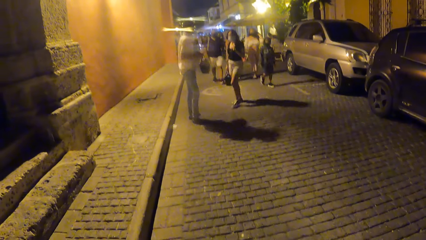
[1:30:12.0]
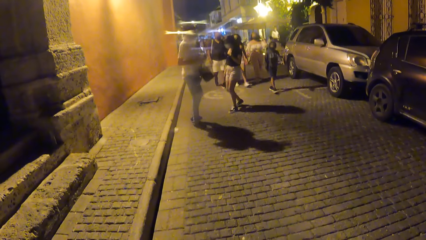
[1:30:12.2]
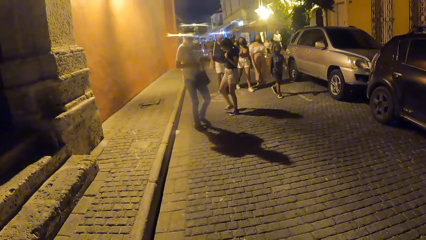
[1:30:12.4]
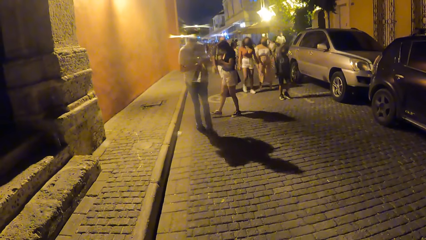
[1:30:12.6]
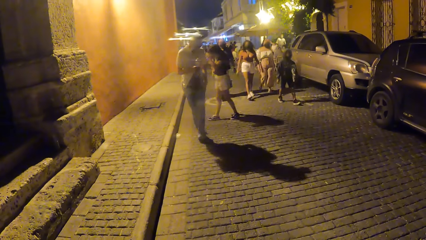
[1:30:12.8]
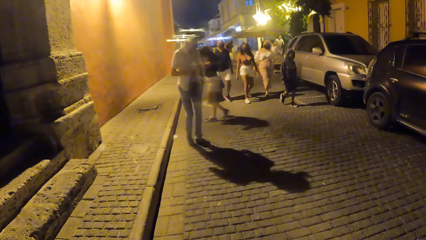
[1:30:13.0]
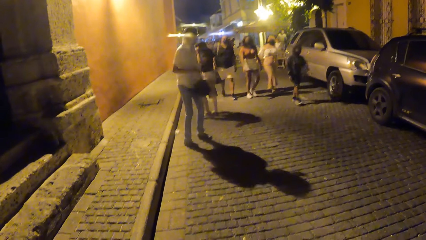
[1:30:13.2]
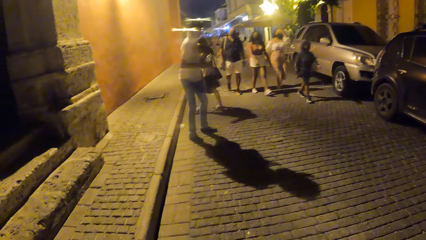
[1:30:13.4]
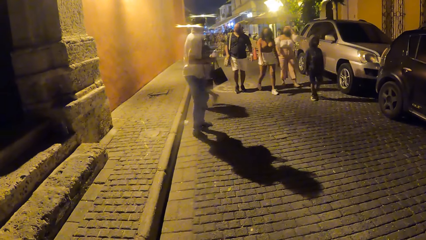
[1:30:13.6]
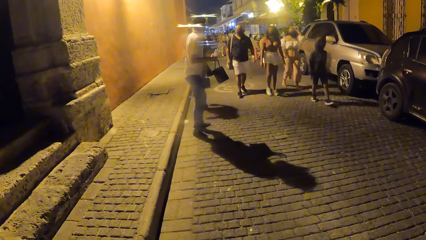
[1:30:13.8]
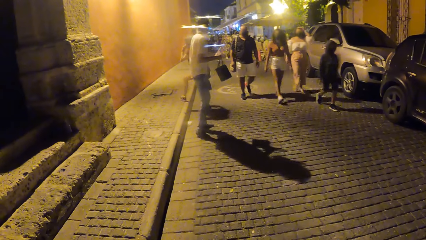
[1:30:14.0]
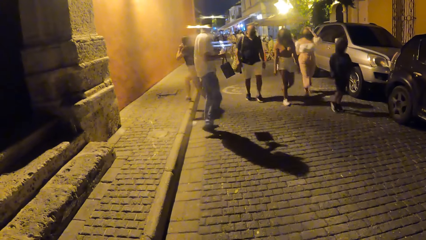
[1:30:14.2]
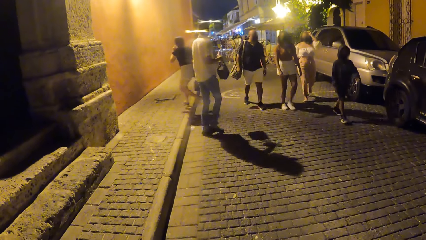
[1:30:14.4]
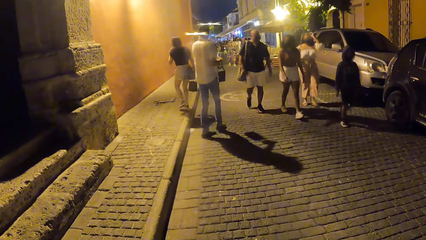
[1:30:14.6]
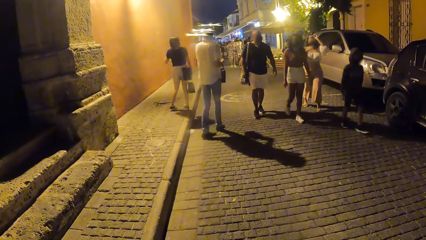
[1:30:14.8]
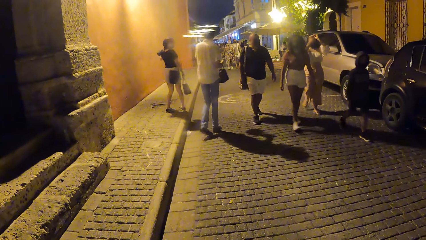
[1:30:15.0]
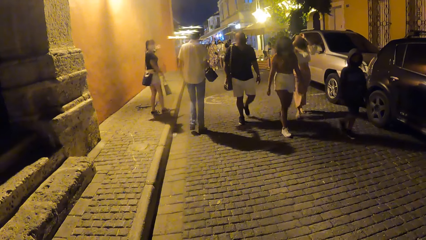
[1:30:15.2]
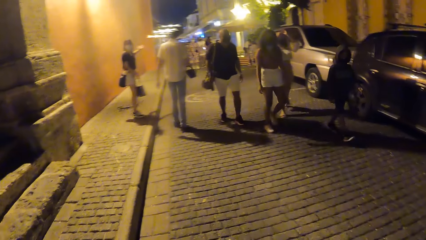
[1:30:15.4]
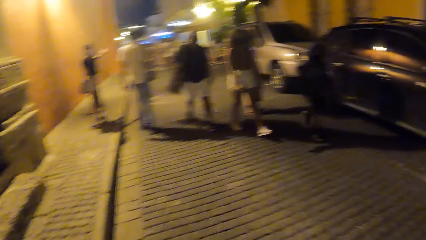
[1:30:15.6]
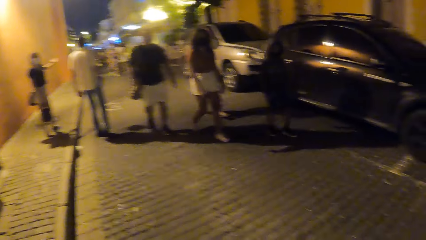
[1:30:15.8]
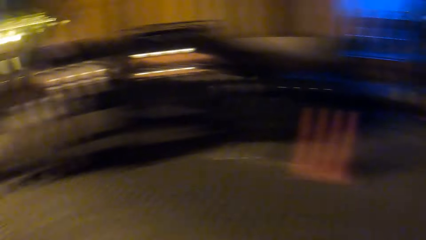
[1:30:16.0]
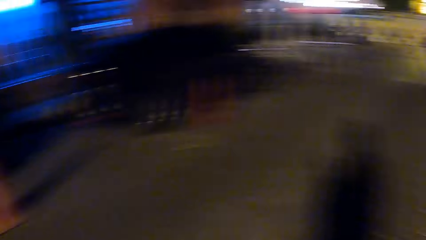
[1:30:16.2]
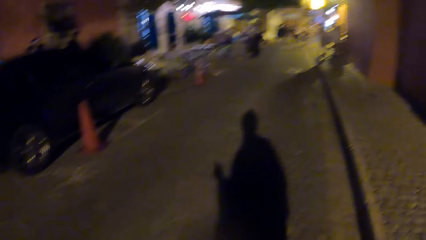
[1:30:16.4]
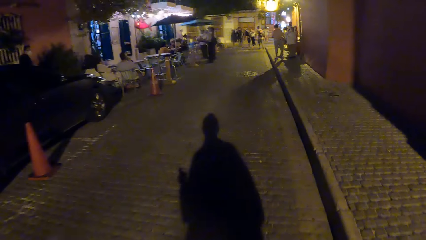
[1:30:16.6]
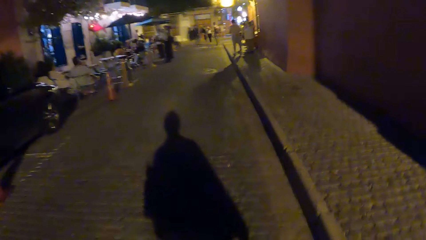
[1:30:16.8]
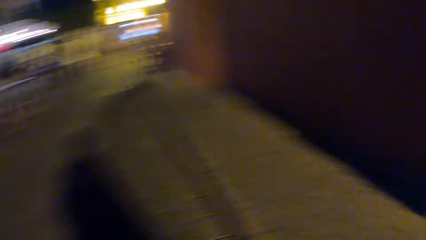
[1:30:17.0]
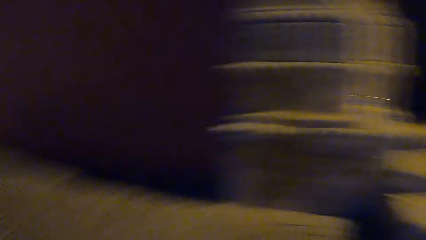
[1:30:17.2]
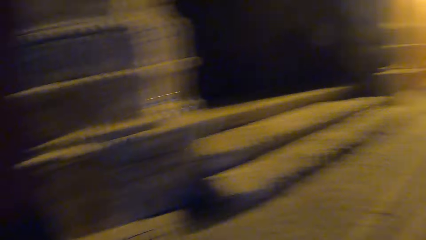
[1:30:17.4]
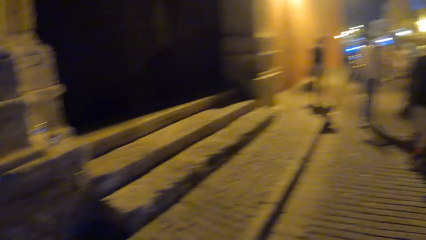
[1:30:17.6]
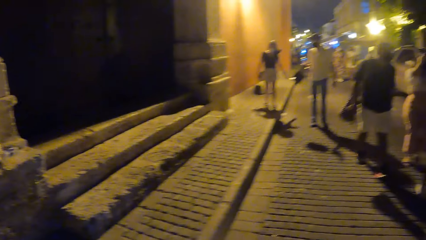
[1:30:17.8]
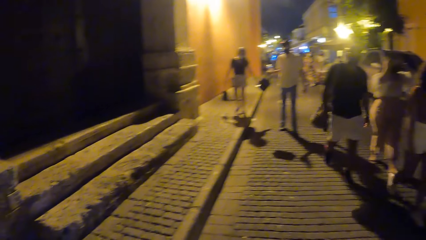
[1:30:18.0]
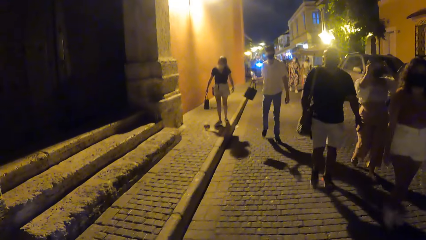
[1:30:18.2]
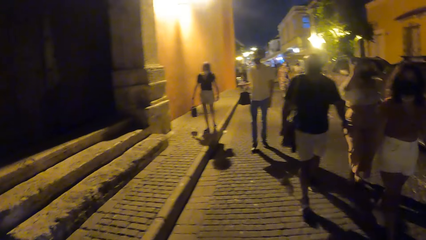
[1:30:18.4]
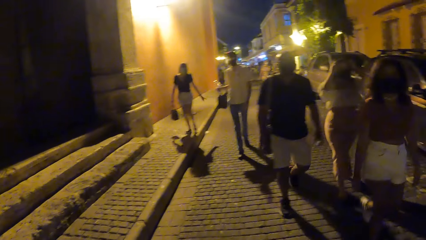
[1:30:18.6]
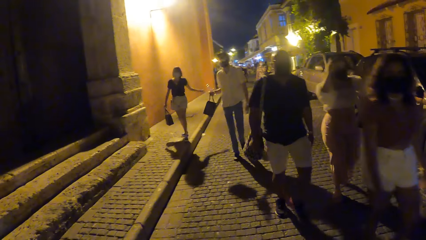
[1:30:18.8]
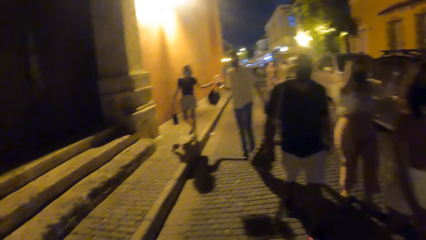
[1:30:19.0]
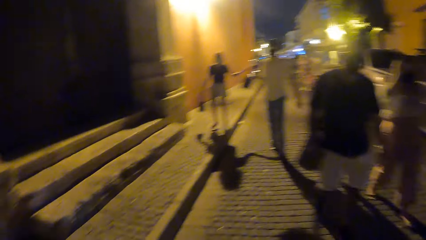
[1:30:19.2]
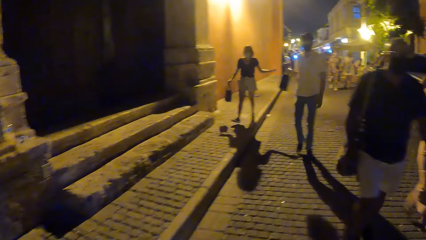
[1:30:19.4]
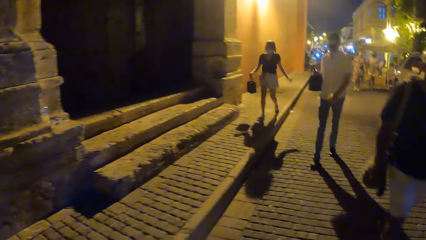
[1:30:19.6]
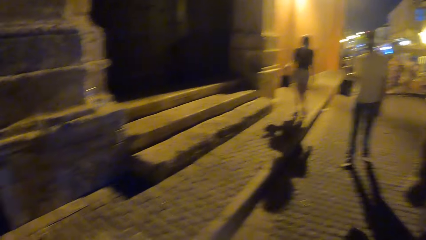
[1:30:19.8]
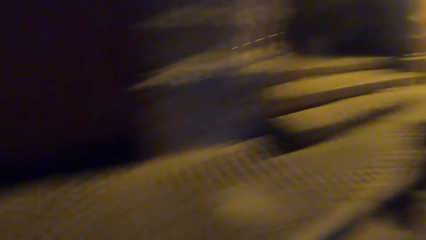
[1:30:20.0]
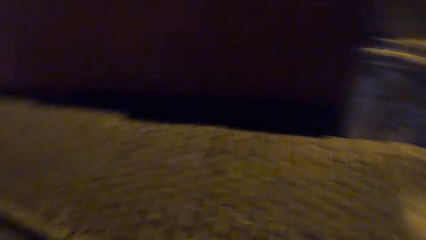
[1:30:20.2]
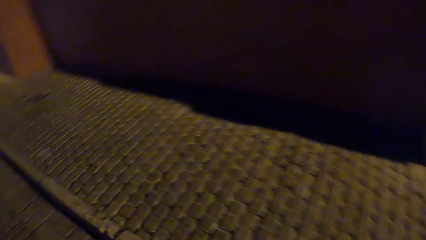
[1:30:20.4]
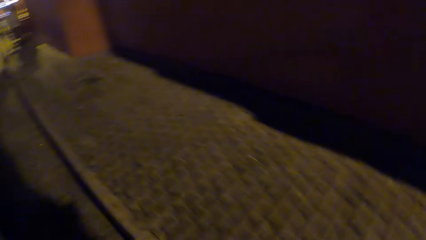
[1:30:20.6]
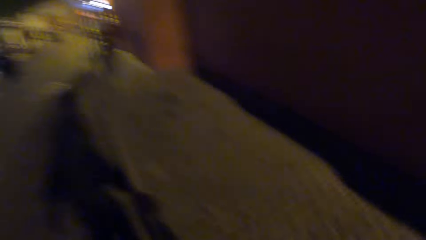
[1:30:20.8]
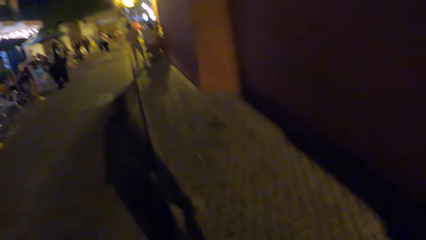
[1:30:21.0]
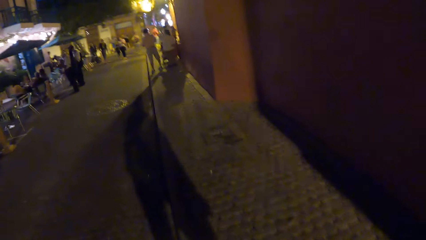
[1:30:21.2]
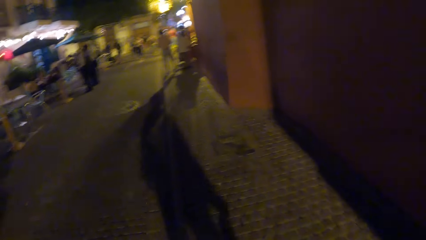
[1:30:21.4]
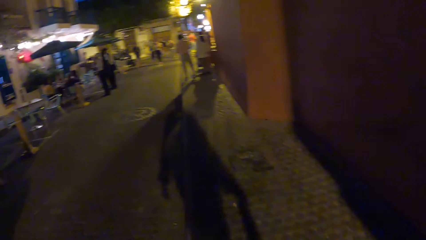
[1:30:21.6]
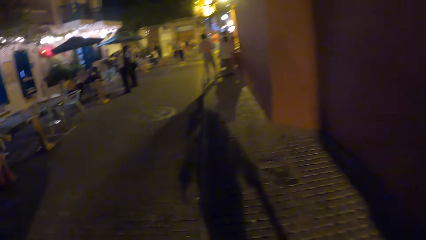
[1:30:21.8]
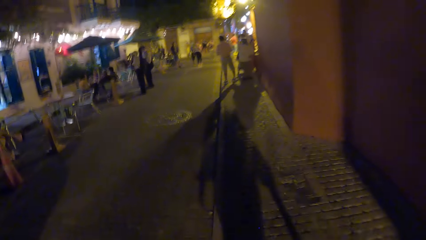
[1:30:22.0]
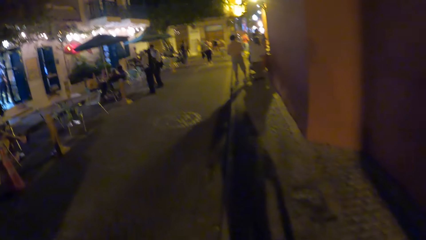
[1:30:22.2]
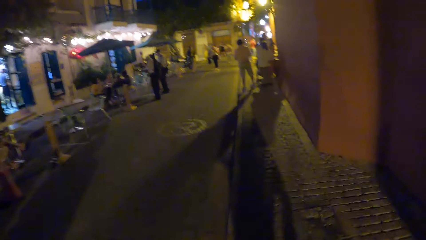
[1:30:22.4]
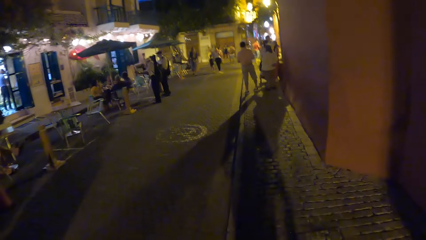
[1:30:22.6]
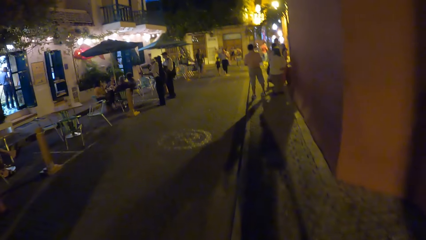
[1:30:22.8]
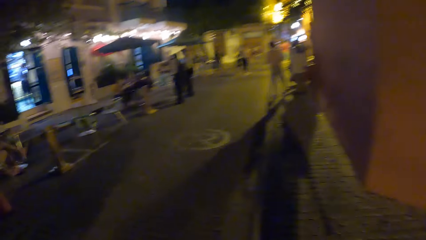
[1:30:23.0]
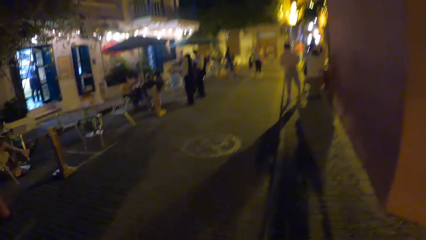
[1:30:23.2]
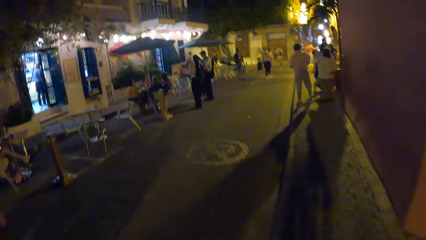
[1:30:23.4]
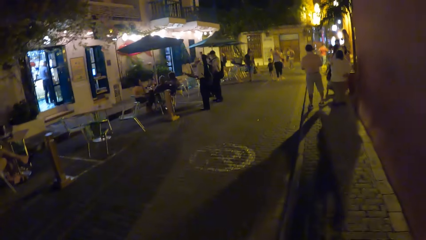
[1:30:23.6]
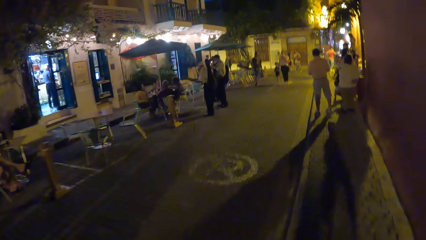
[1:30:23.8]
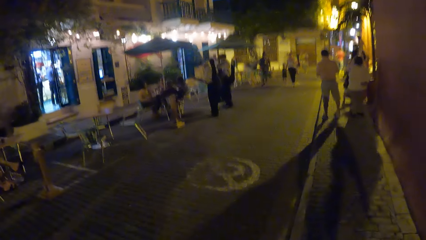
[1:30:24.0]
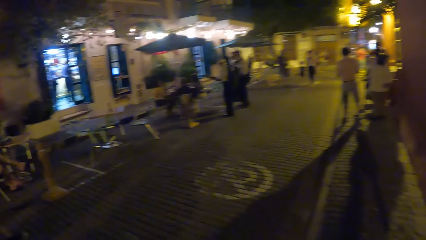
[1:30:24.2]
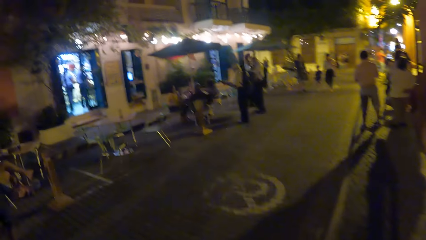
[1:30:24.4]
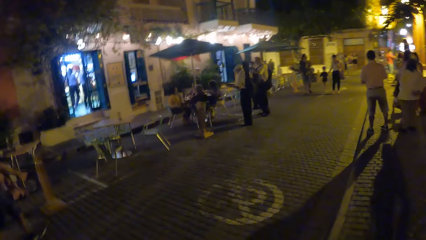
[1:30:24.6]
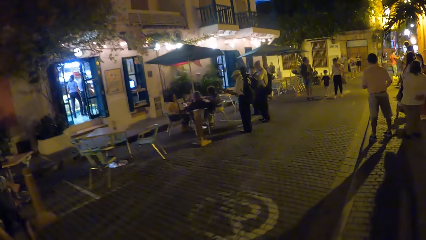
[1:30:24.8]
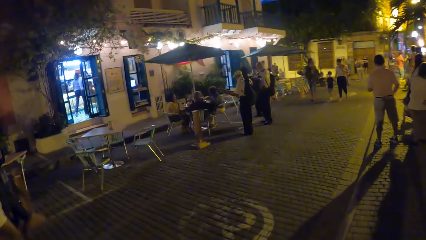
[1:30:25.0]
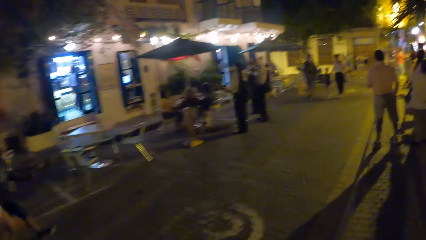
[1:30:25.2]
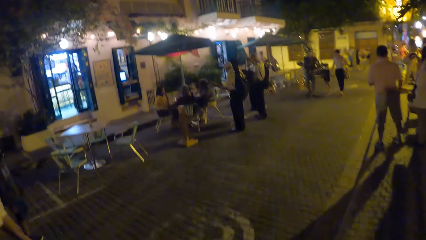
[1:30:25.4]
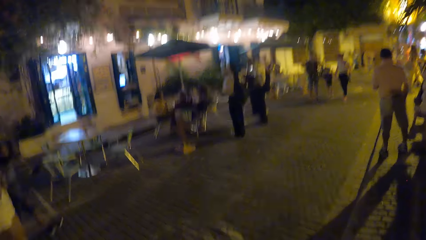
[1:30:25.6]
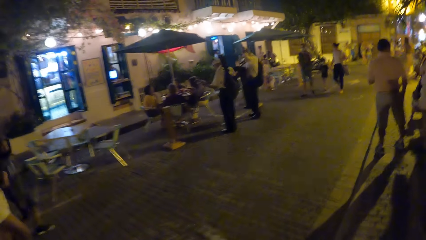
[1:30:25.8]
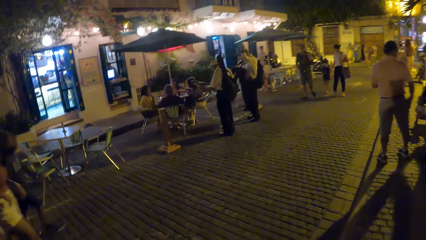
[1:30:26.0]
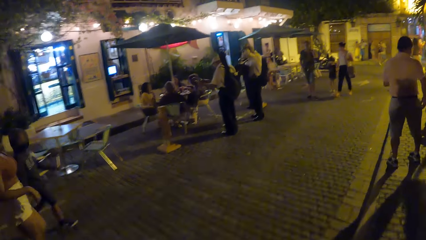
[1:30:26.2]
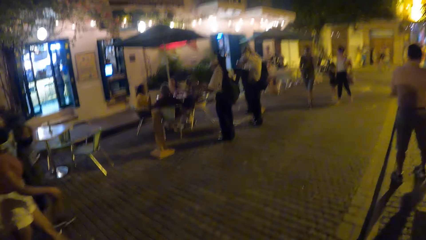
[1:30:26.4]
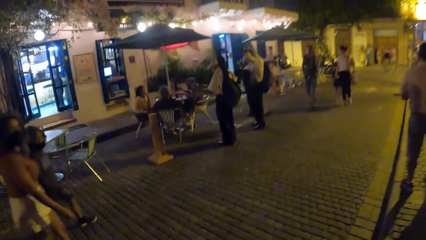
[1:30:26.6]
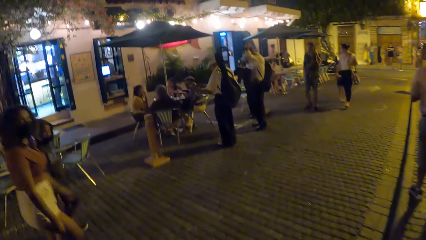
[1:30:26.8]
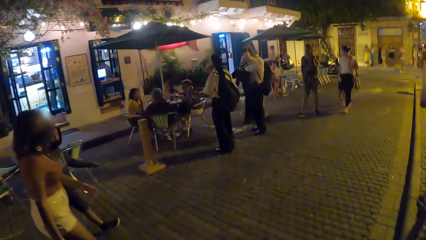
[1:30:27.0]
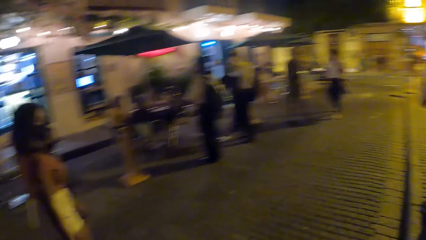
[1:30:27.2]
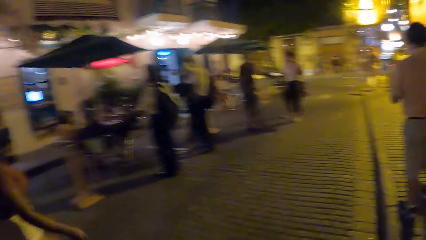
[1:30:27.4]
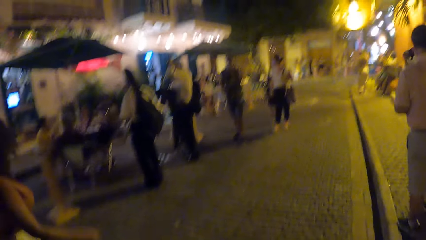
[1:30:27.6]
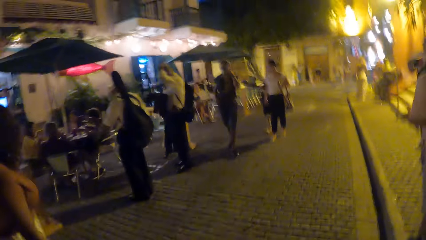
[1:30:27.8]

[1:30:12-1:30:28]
The camera wearer walks along the street. They walk along the road.
